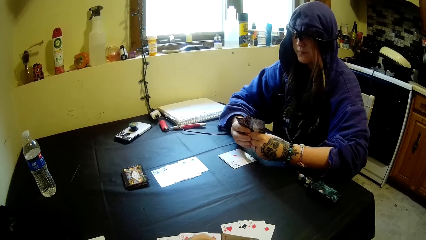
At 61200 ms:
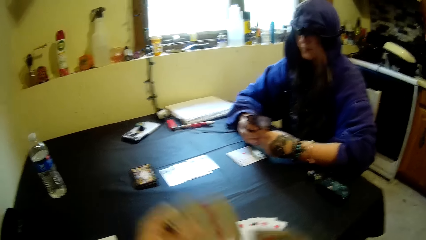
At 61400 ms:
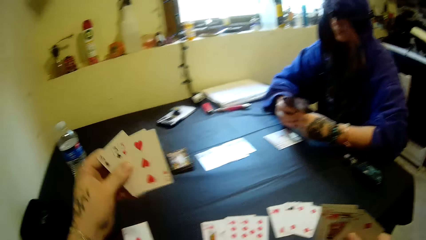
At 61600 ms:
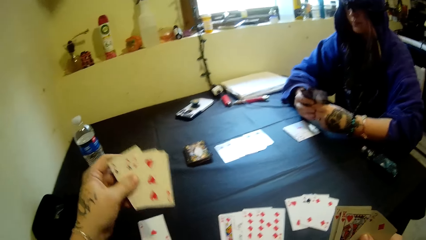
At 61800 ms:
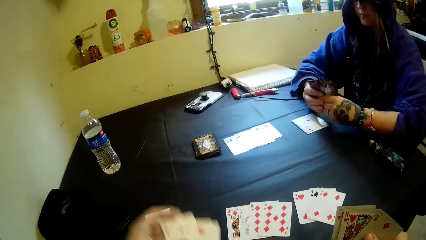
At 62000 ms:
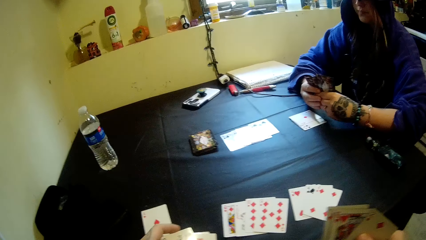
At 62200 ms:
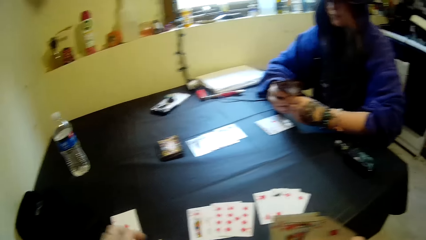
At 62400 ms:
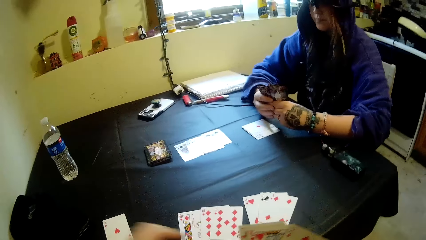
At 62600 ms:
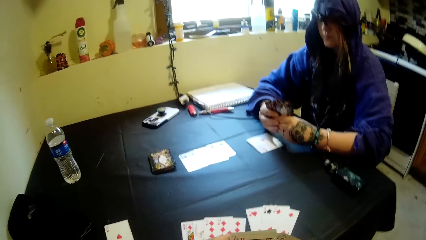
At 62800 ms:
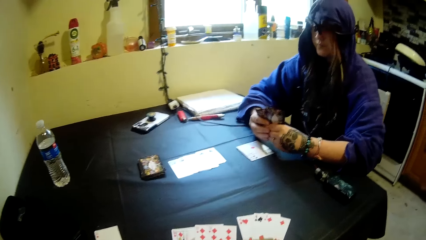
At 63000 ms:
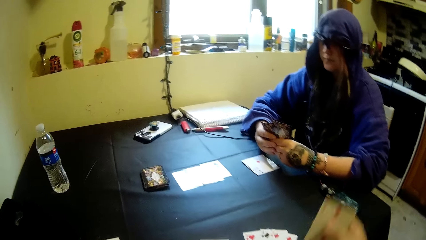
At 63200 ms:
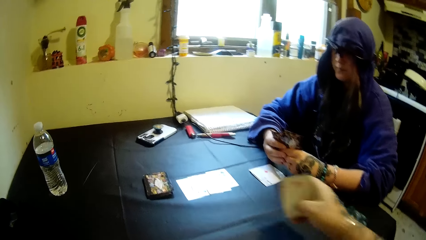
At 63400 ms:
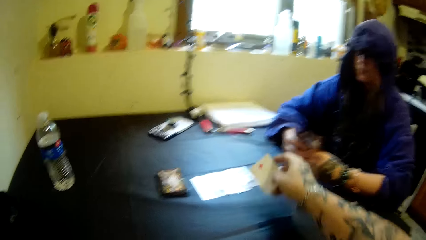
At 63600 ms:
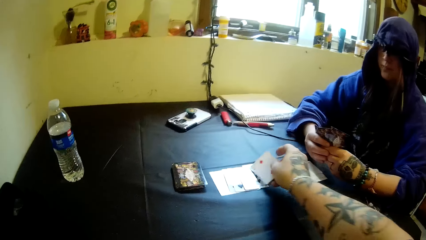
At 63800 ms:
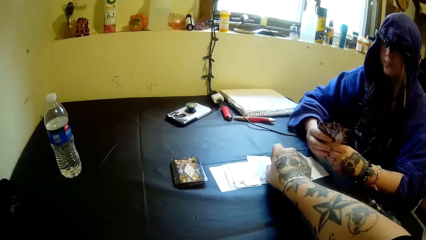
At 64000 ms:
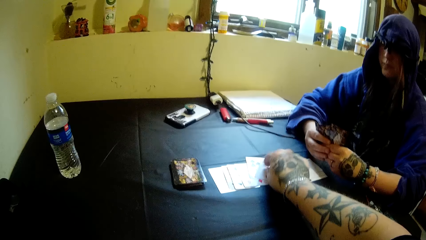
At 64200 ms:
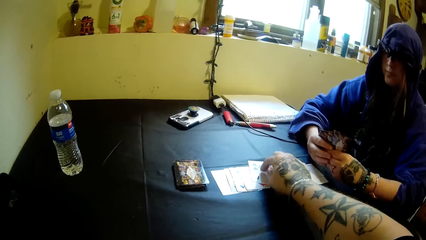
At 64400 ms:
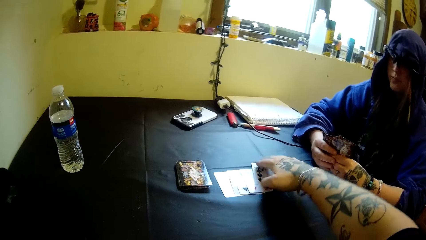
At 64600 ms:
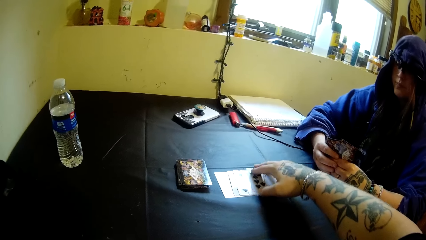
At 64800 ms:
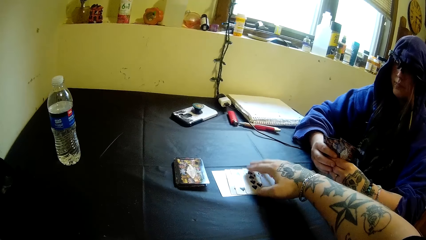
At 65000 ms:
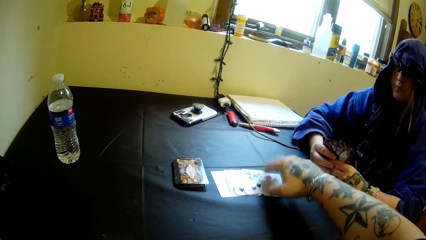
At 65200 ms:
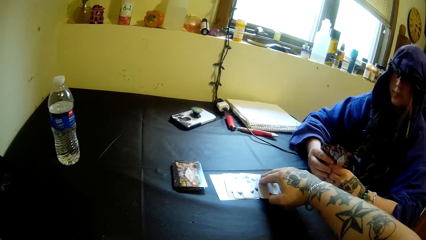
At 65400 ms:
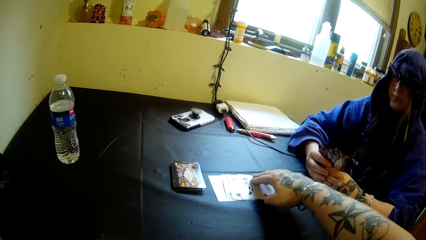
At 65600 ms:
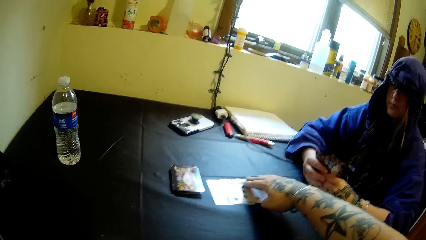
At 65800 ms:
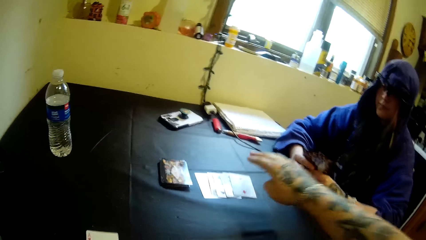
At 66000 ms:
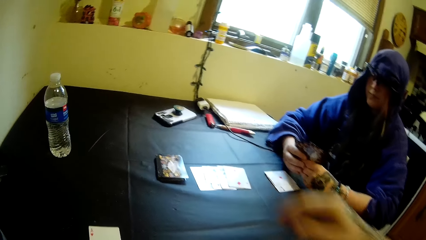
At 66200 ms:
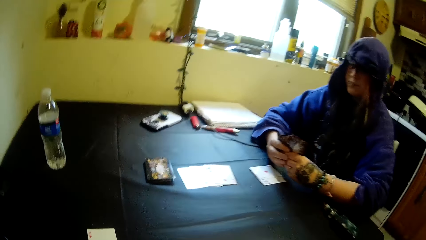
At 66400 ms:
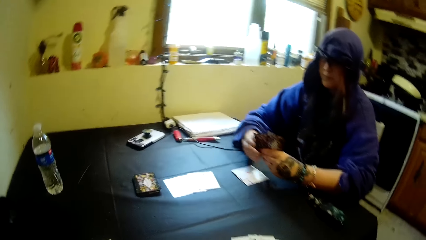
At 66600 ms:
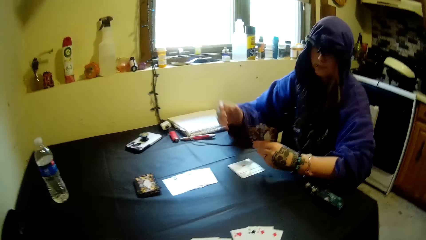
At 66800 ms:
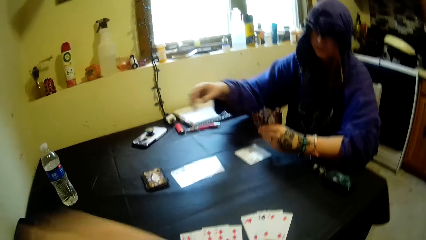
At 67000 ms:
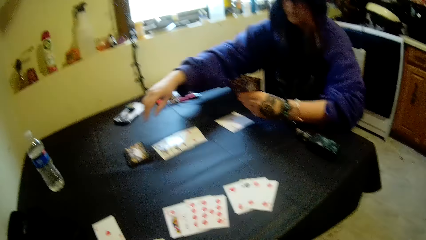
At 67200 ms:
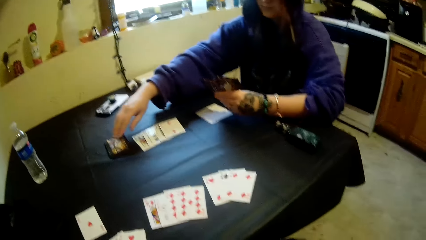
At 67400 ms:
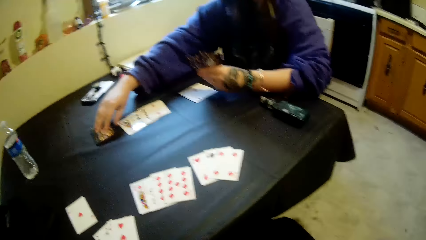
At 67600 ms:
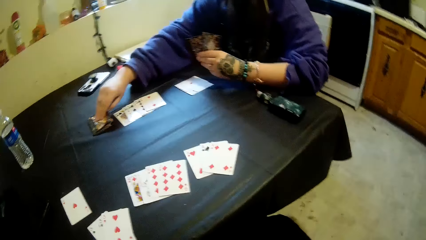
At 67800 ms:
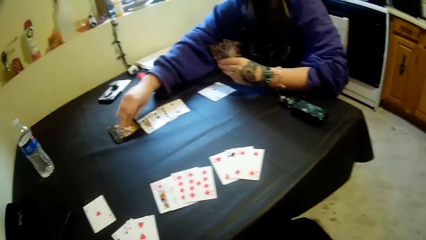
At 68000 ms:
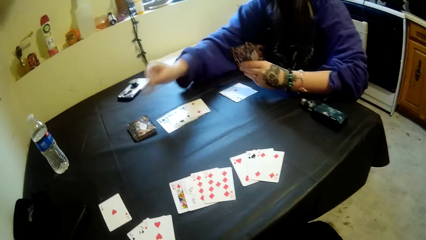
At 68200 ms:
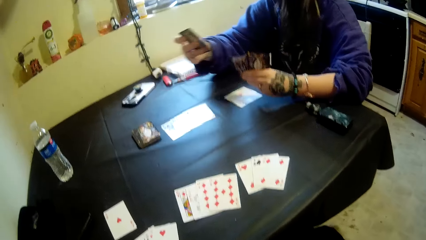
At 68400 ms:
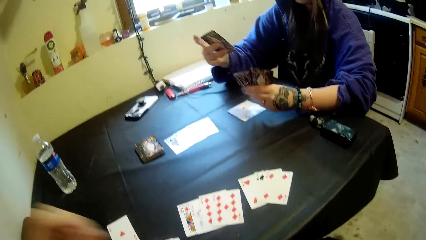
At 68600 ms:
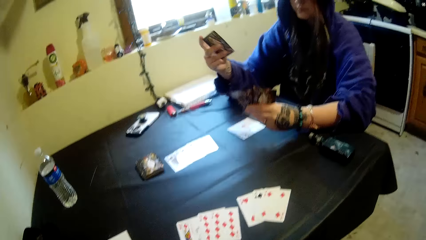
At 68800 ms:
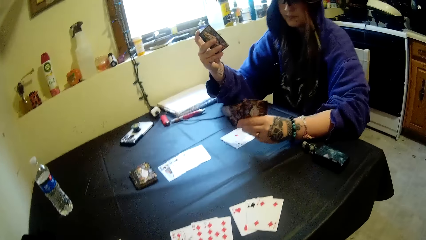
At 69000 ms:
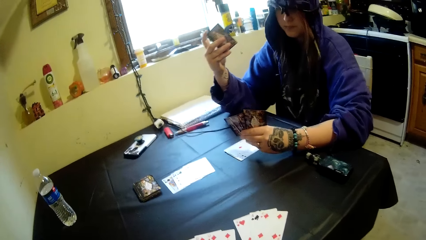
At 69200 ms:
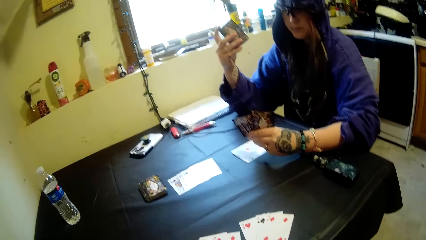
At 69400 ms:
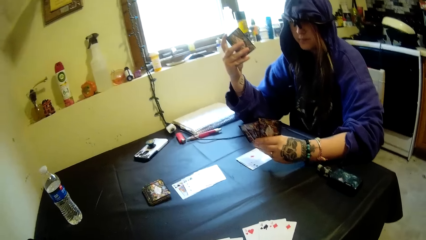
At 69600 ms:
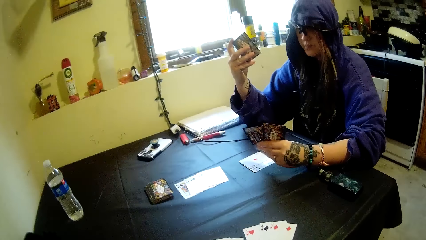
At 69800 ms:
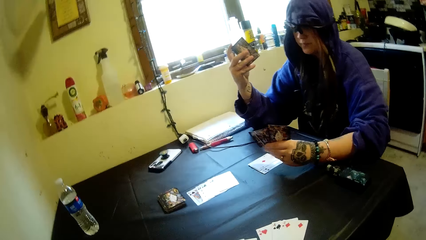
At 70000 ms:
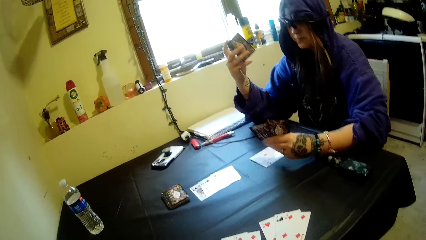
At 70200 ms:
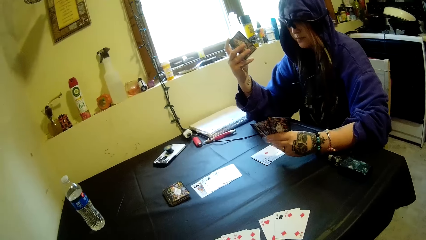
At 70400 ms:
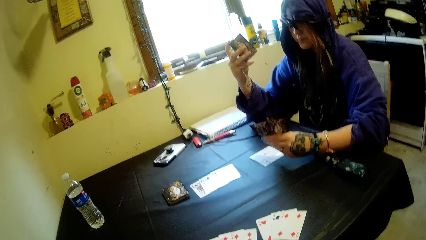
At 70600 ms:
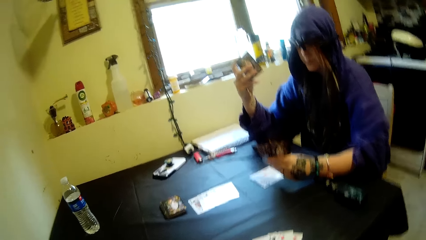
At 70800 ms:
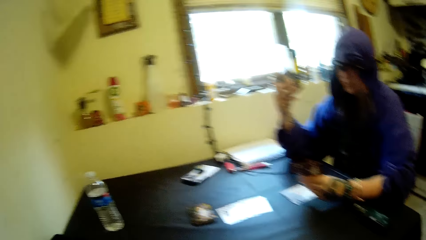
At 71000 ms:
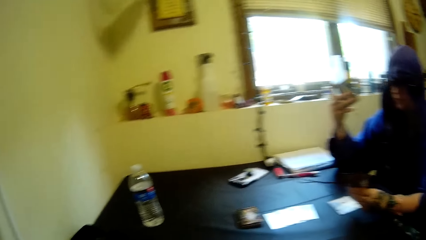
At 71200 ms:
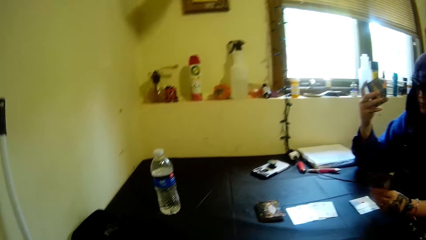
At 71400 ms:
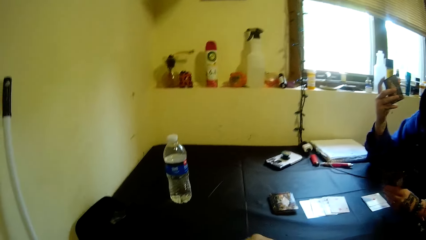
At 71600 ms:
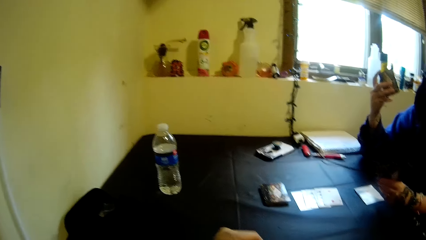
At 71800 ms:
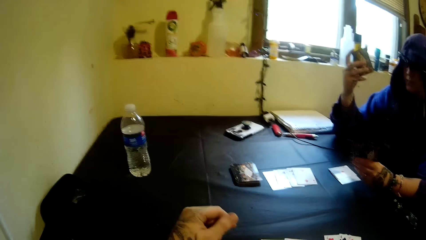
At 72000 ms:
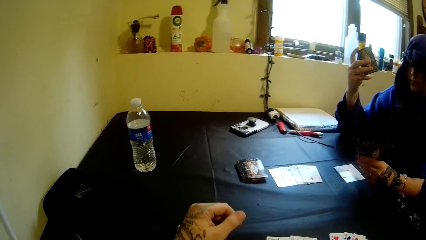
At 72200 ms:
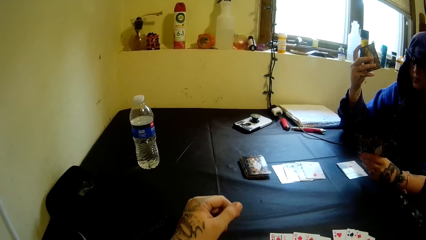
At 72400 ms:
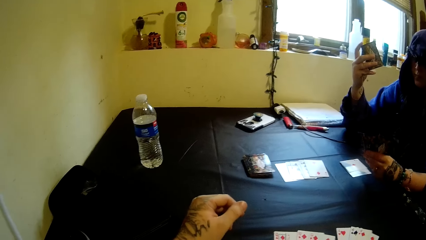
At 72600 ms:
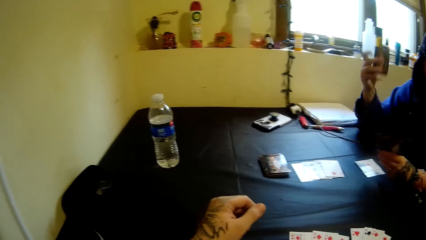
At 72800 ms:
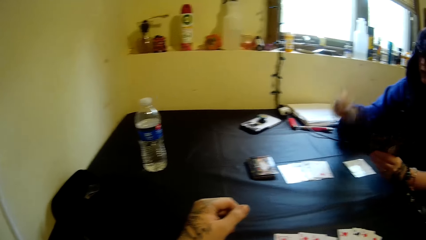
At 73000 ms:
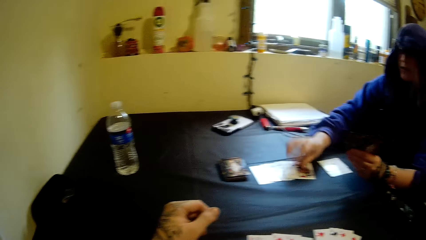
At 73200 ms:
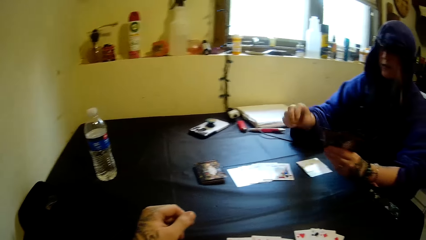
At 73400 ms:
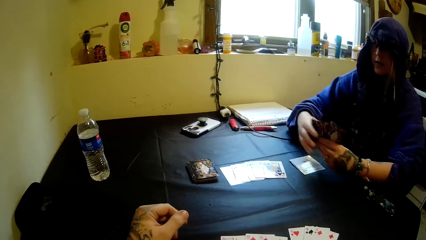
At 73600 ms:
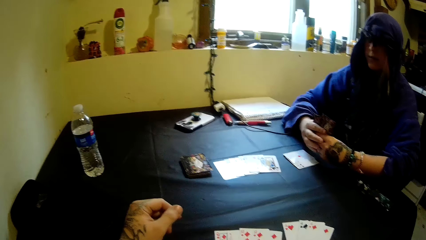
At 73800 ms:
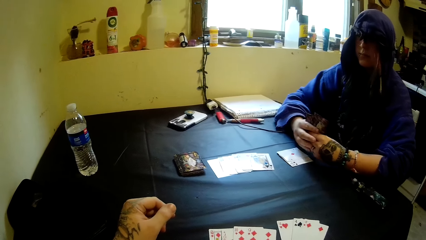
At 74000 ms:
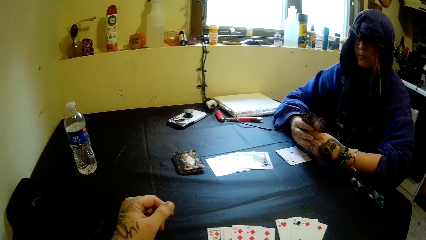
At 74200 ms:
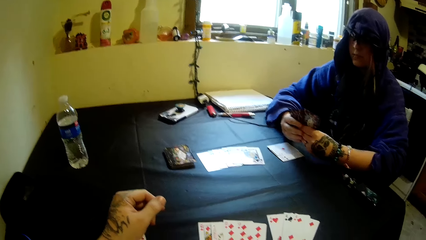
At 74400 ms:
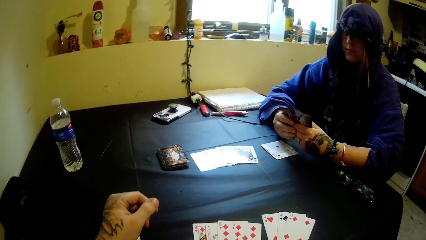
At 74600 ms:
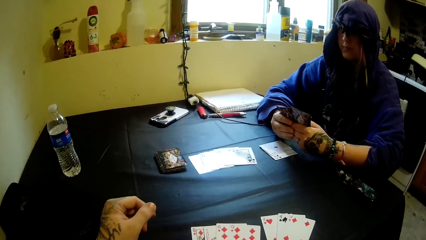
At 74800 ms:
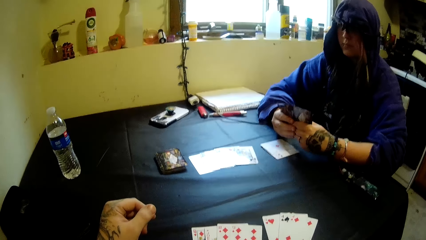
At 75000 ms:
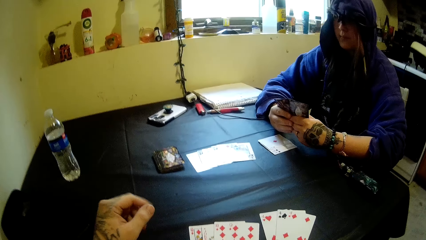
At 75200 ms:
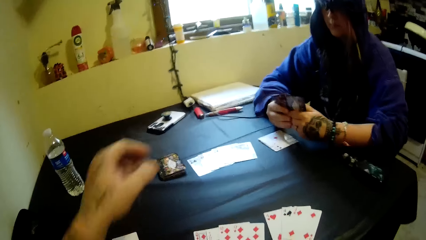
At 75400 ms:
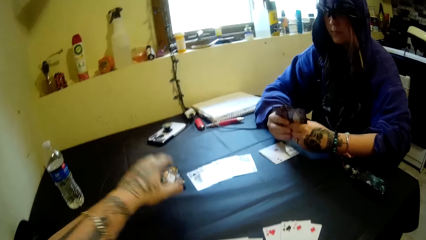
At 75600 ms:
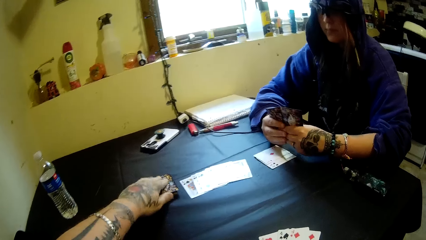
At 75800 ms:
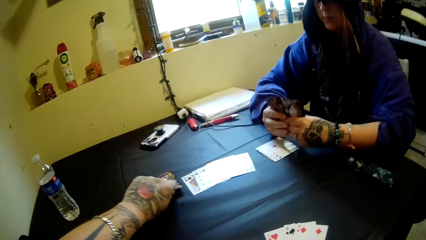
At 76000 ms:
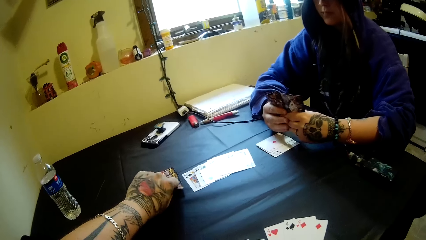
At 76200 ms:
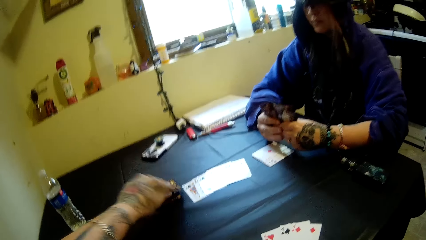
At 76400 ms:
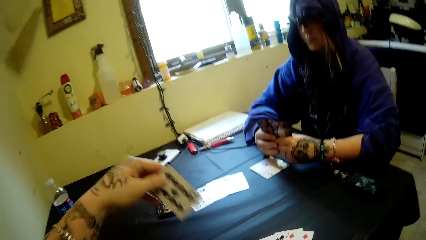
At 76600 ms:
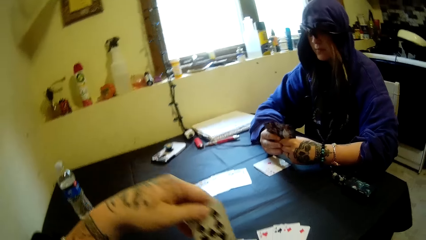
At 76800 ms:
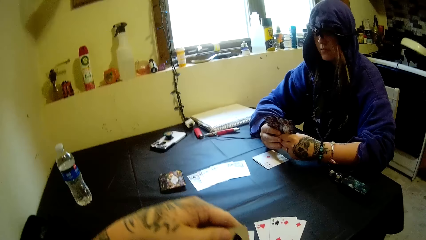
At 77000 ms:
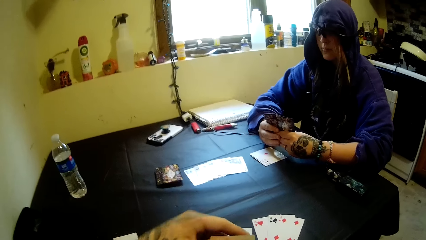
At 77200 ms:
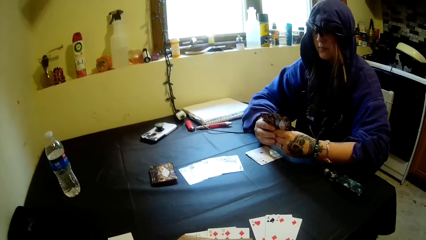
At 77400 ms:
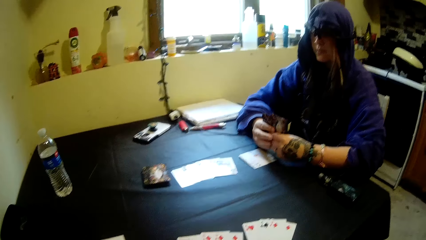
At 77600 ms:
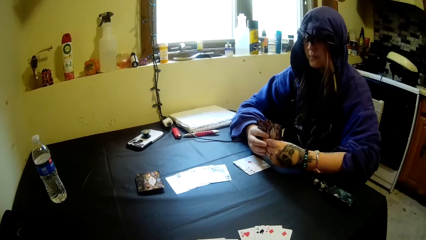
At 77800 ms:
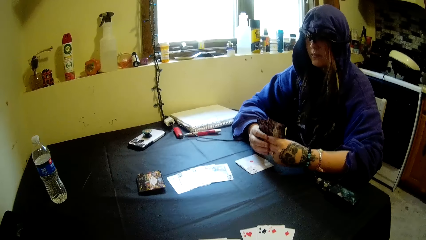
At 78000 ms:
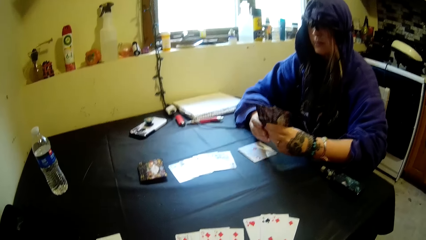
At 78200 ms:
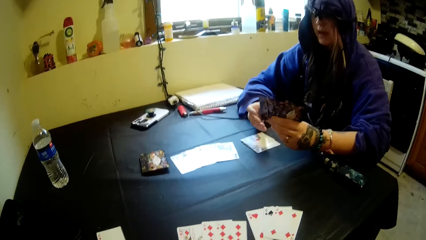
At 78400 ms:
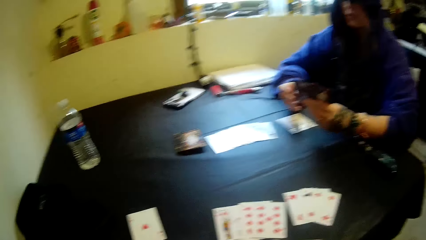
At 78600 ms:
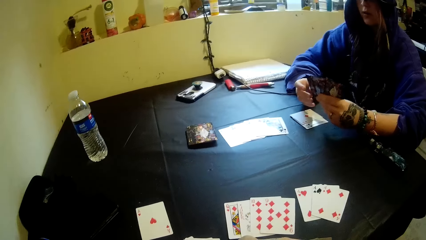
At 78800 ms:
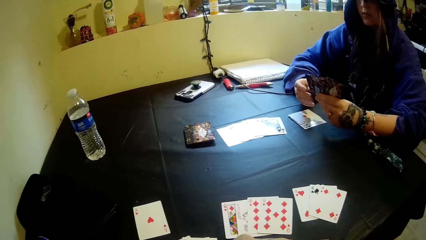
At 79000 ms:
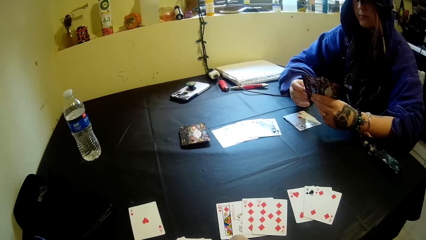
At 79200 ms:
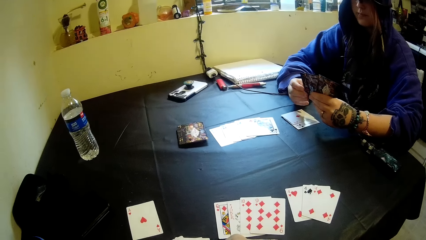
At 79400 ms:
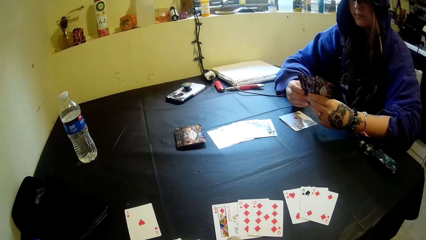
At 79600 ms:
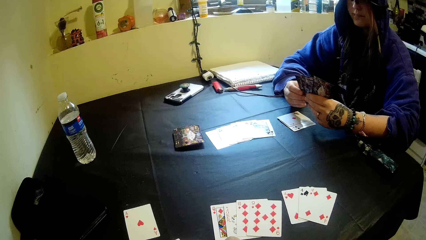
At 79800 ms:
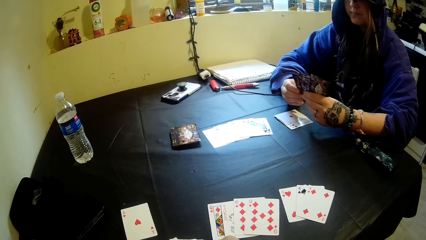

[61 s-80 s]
The camera wearer puts the cards on the table. They put a card on the table. A person takes a card from the table. The person holds the card up. The camera wearer looks around. The person puts a card on the table. The camera wearer takes cards from the table.
